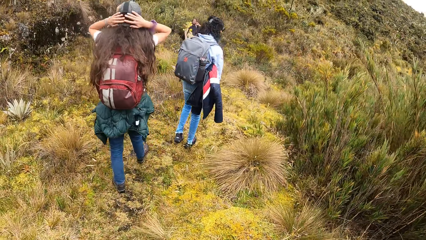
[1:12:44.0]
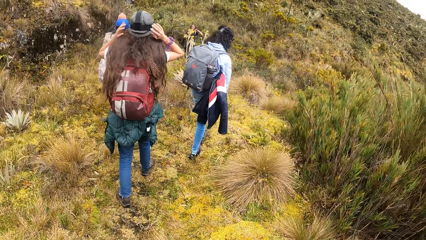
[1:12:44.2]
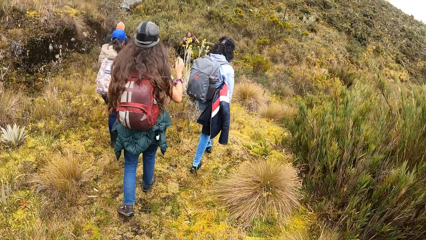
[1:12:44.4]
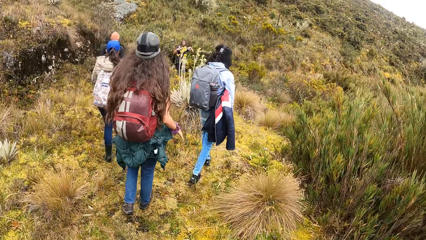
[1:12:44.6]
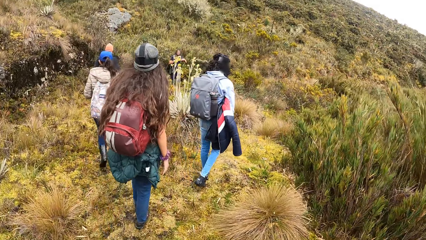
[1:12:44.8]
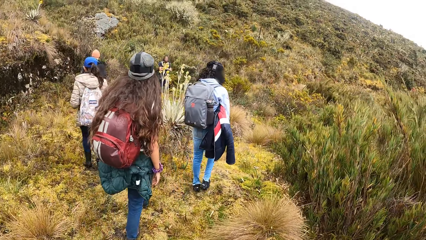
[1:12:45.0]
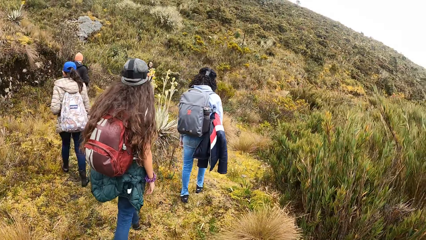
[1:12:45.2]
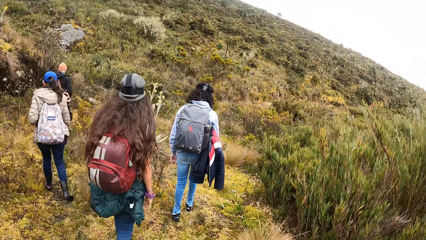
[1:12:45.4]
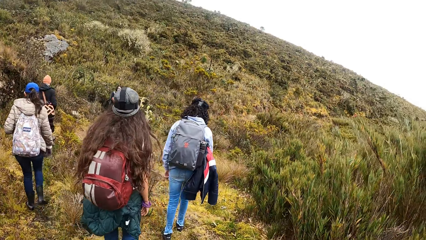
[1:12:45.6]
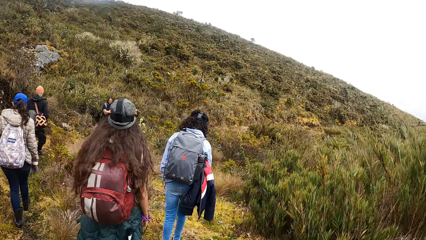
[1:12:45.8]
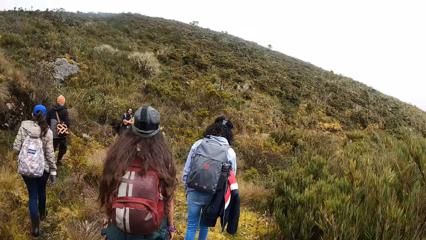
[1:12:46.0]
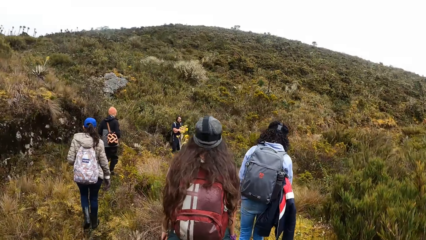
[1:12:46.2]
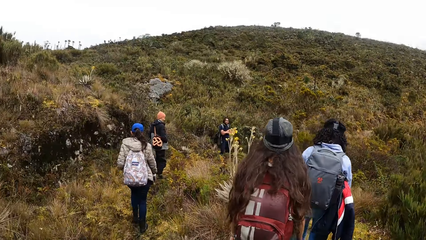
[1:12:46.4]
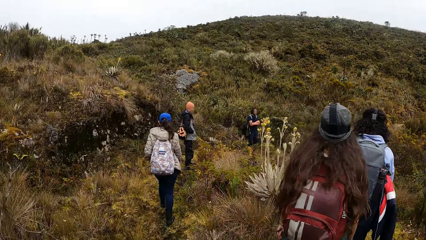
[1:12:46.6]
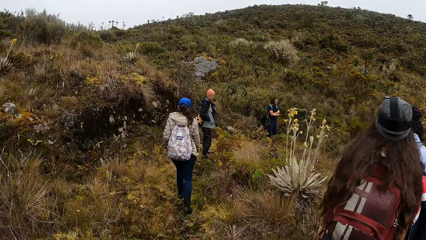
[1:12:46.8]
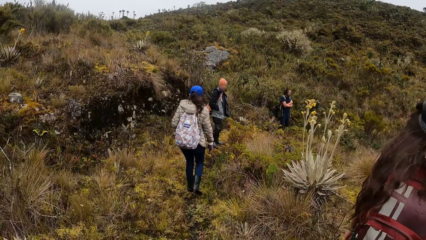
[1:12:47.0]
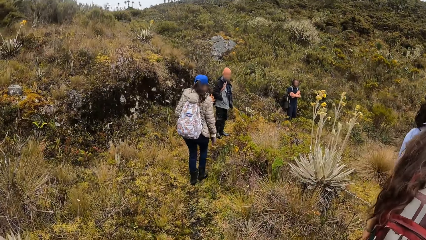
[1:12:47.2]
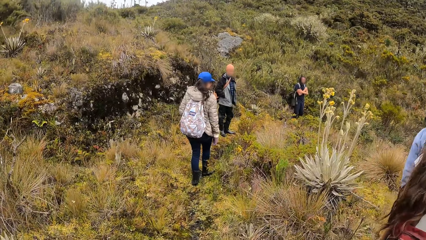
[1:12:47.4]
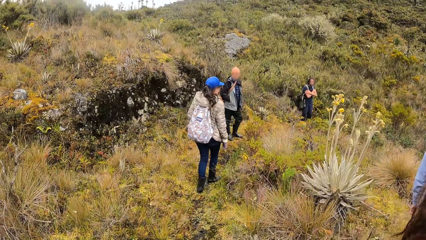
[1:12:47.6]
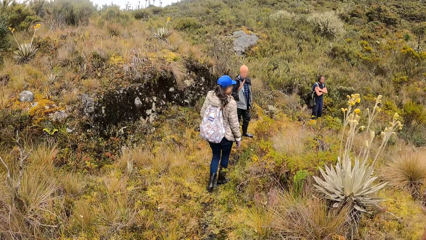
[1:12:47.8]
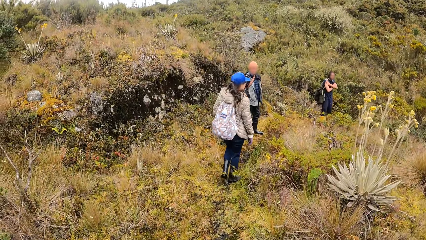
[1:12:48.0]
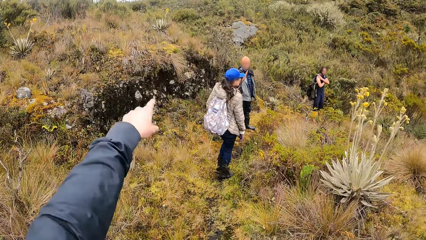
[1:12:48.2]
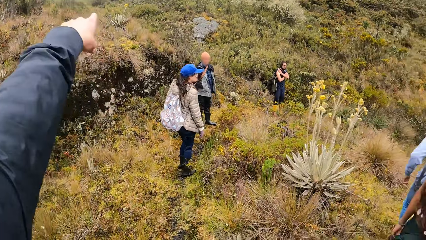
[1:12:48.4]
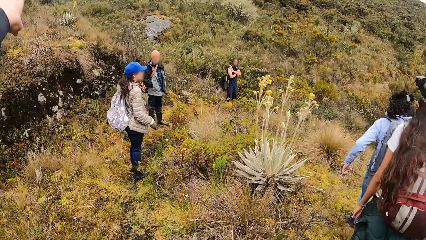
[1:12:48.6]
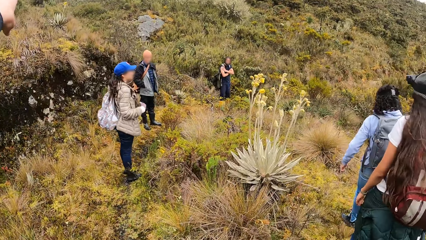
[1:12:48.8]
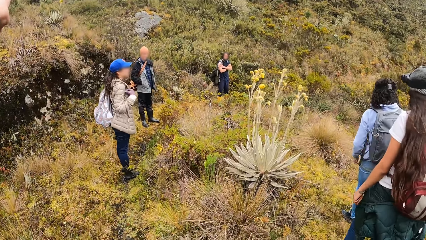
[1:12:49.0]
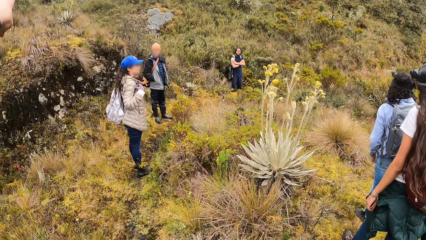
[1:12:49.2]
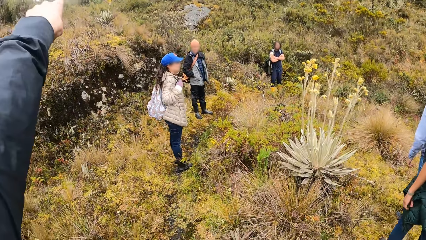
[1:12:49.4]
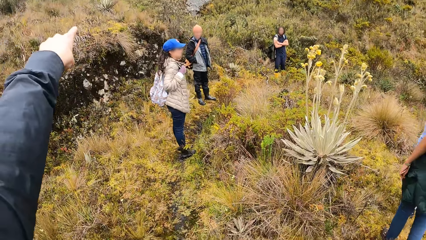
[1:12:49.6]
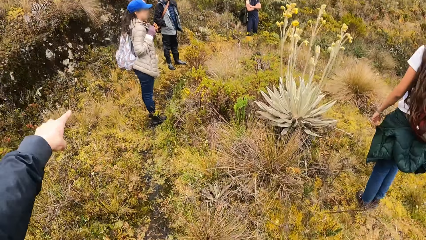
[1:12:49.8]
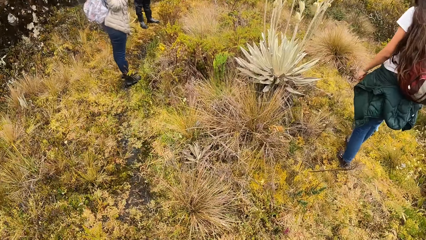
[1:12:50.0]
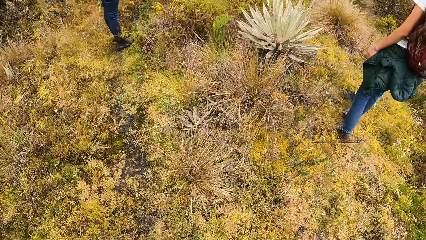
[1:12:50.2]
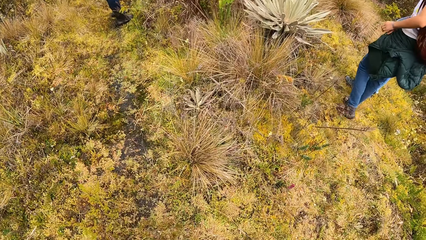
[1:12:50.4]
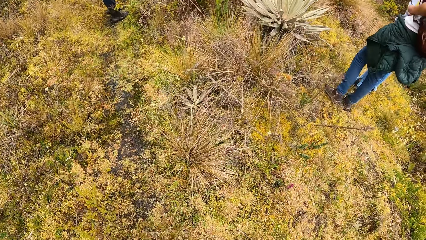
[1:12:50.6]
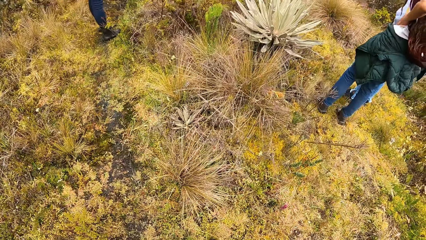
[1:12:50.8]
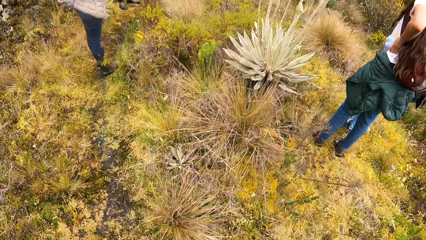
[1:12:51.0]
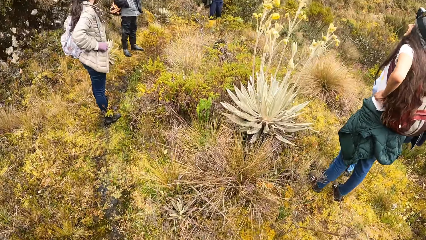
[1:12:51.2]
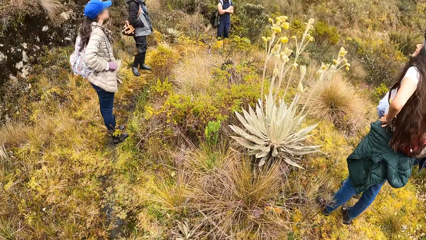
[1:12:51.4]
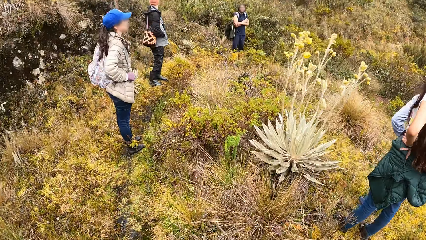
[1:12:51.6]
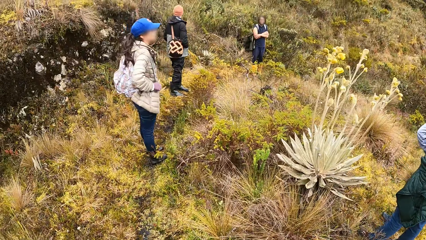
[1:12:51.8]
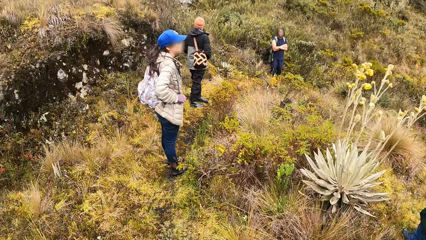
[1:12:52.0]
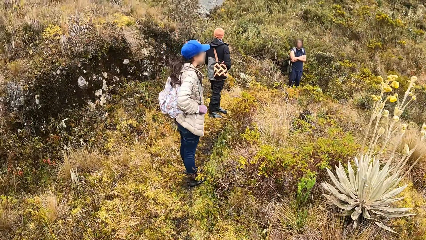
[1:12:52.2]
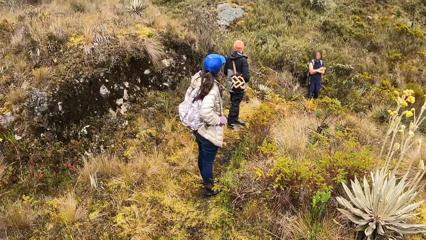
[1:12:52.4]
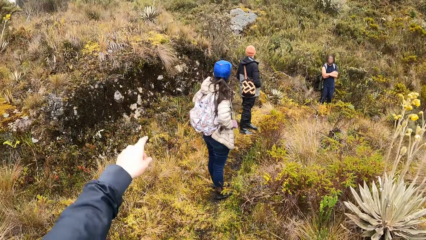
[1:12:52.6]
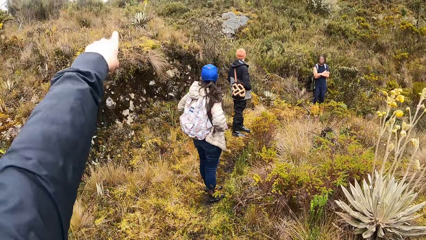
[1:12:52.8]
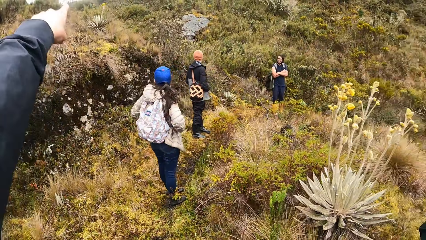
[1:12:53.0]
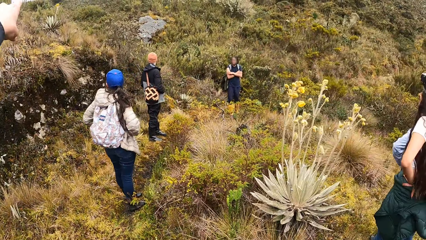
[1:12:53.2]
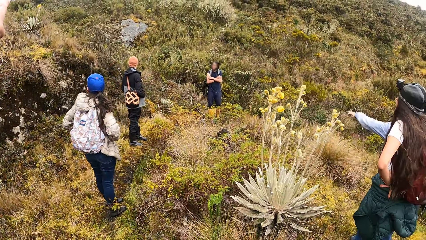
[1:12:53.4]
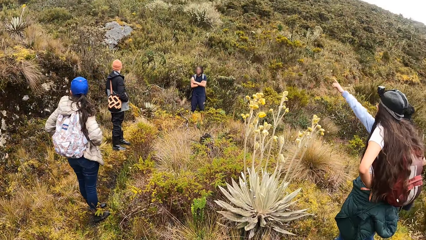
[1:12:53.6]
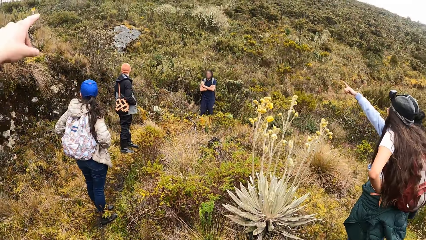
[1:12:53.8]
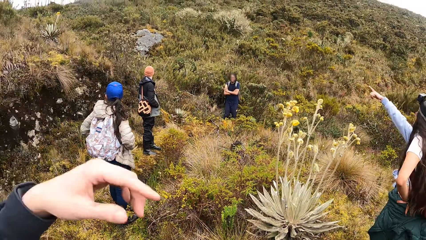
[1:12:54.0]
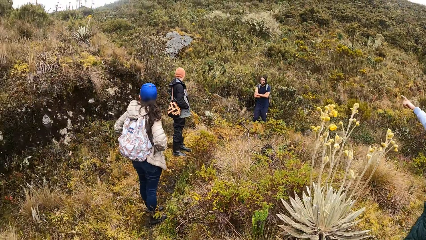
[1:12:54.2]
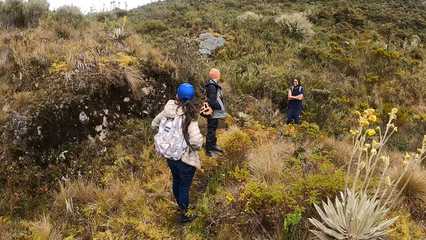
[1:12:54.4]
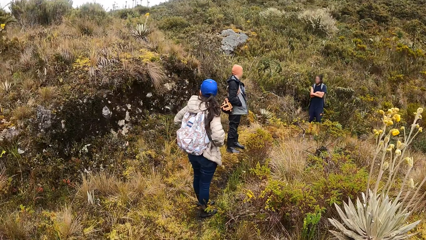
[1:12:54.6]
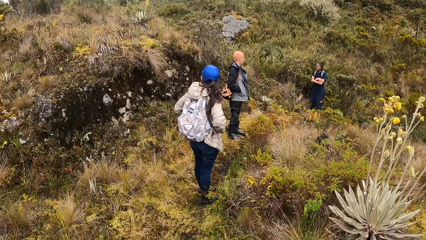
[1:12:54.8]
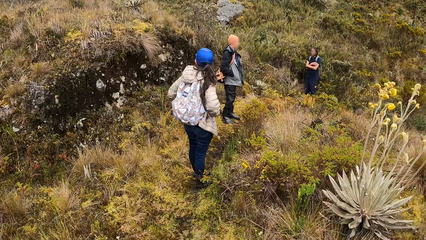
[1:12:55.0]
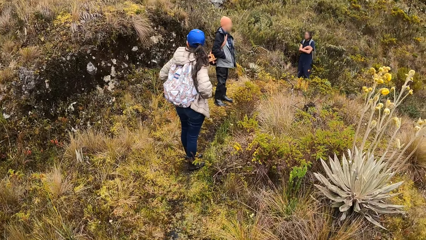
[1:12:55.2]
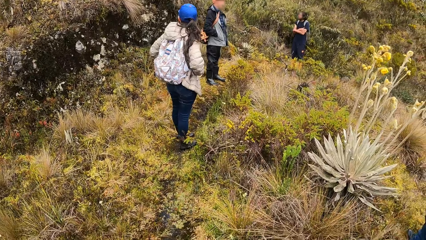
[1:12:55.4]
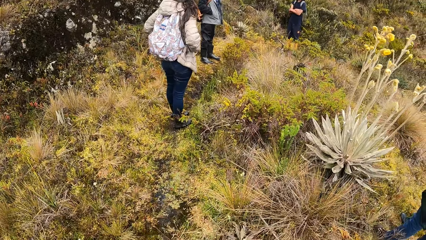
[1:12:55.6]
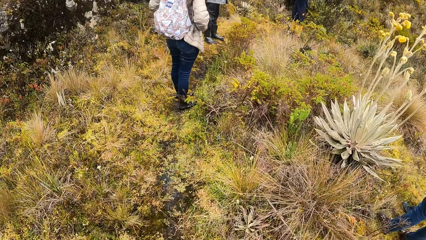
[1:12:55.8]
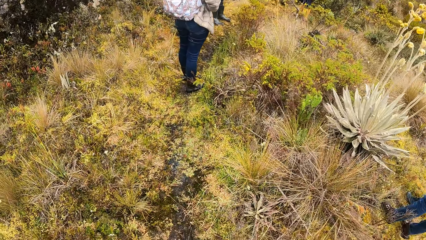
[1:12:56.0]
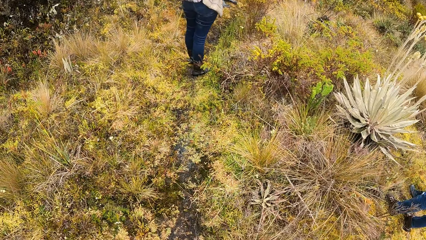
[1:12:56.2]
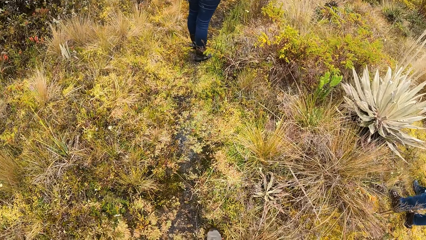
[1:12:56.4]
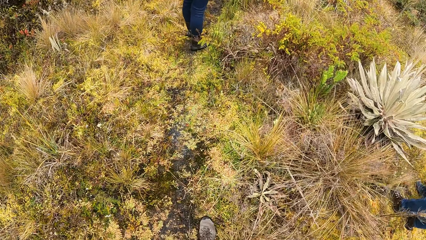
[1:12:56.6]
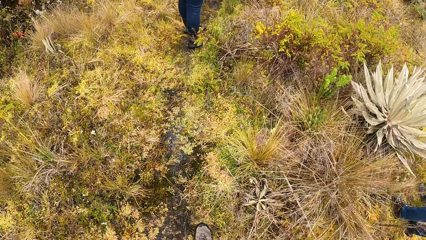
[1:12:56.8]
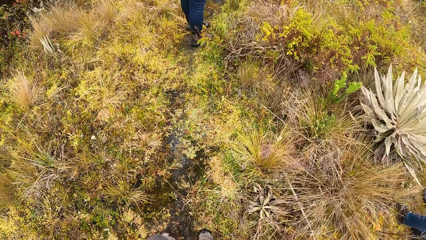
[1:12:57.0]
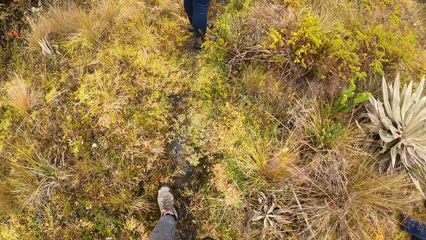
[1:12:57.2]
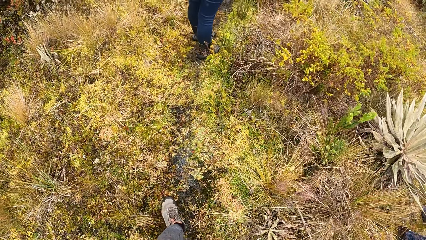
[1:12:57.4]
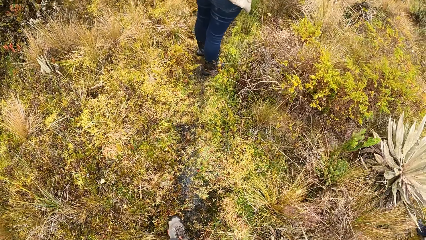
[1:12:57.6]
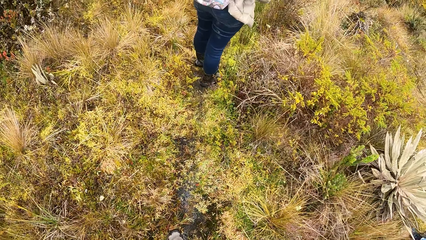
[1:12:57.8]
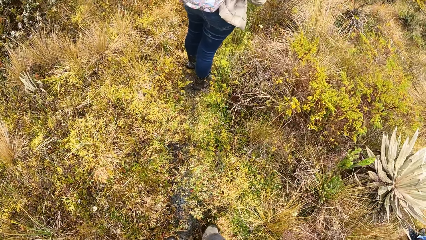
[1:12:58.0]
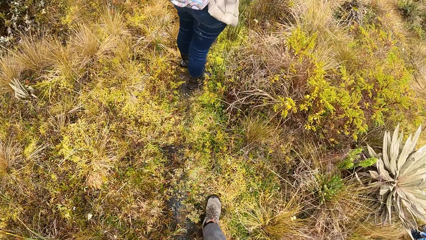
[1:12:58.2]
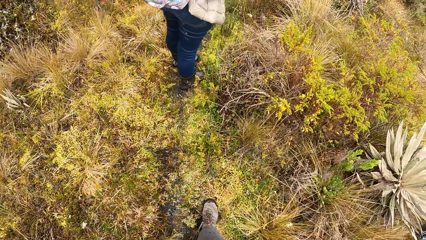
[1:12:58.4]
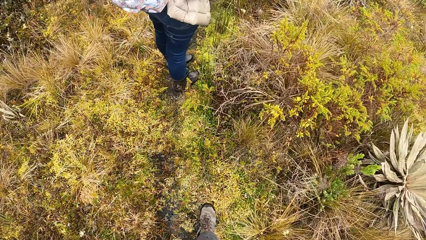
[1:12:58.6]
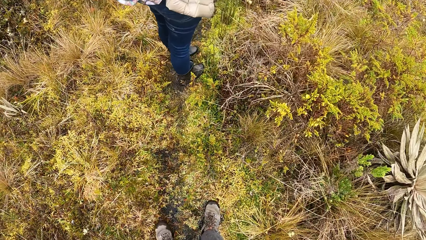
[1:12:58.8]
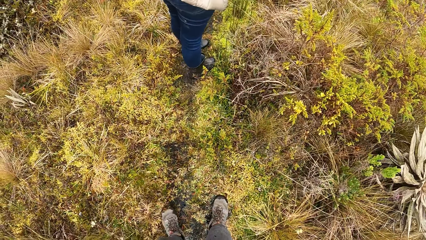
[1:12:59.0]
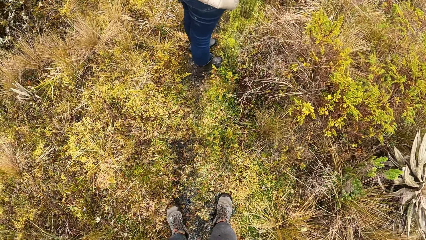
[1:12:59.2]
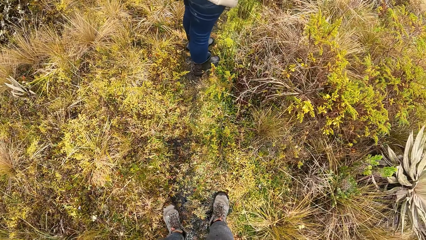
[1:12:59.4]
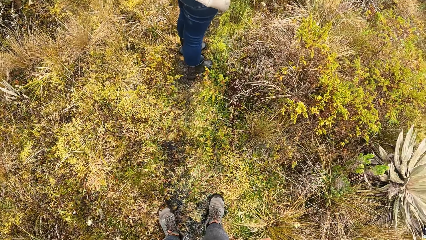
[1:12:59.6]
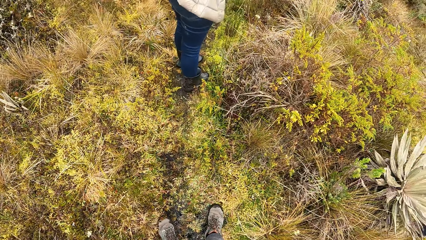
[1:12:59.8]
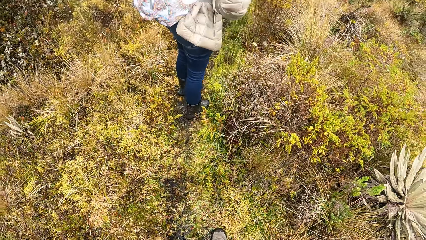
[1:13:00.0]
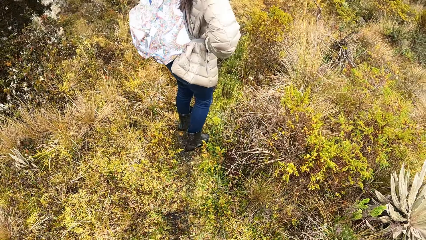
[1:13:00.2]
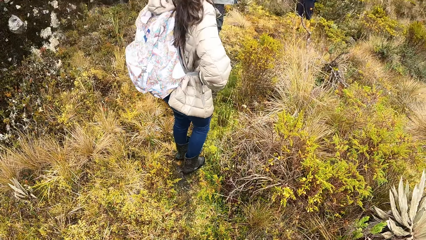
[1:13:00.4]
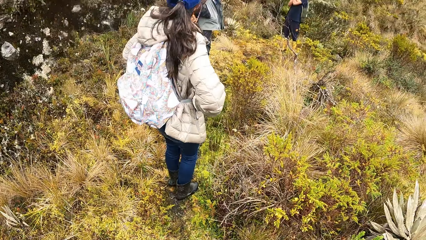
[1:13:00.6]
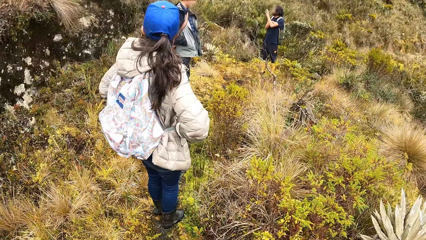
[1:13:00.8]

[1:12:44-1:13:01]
A man walks on the grassy pathway. The camera wearer points at a direction. A woman holds the strap of her backpack with both gloved hands. Another woman places her left hand on her waist.
